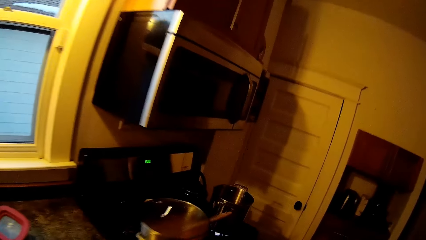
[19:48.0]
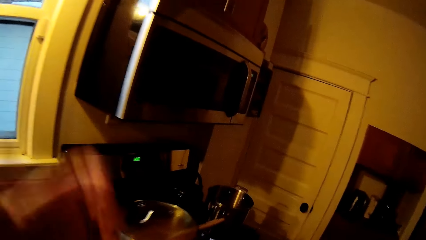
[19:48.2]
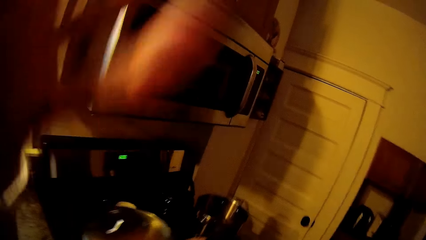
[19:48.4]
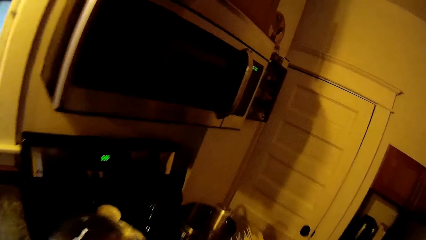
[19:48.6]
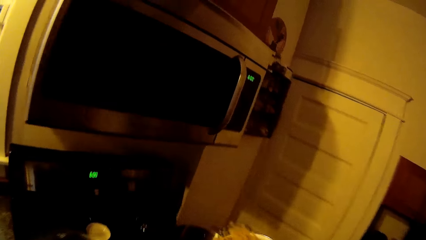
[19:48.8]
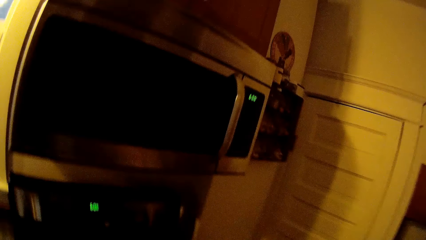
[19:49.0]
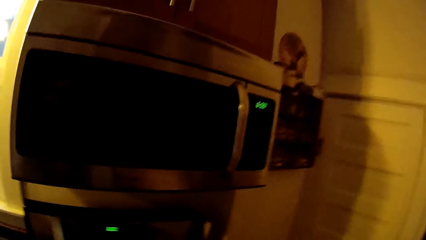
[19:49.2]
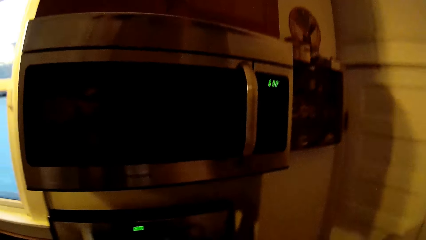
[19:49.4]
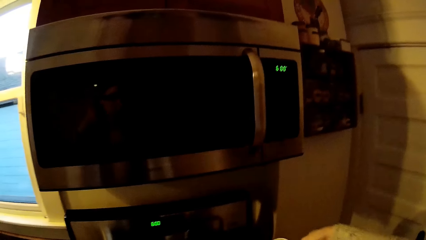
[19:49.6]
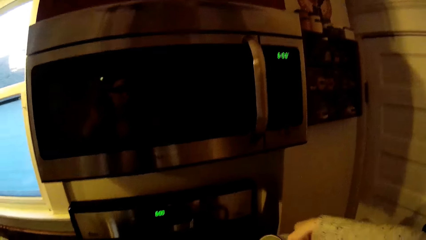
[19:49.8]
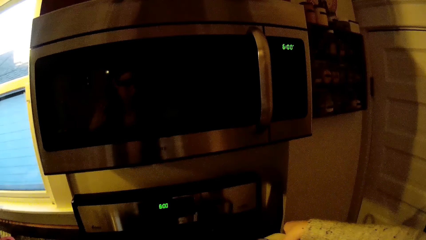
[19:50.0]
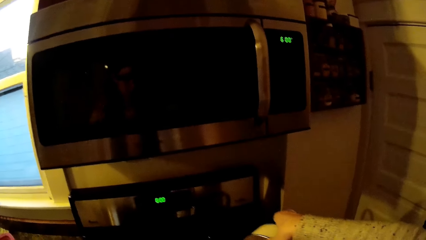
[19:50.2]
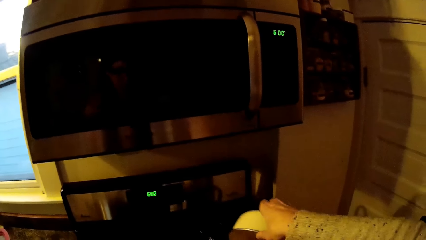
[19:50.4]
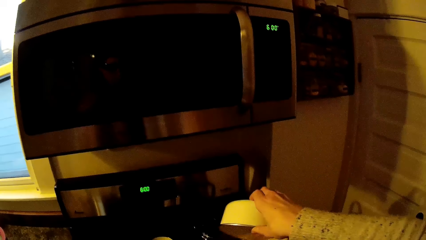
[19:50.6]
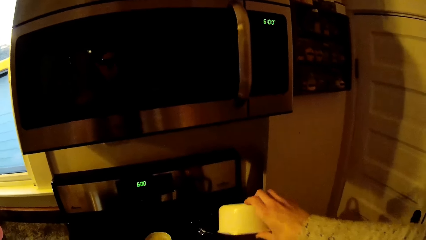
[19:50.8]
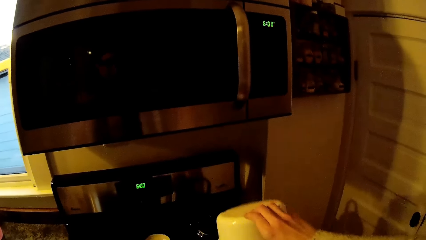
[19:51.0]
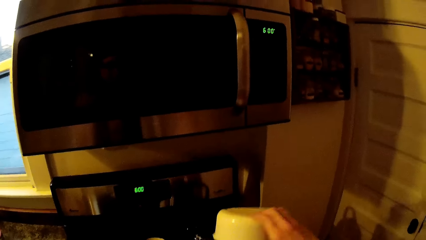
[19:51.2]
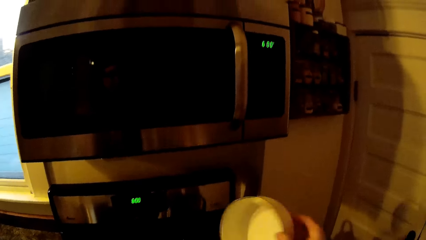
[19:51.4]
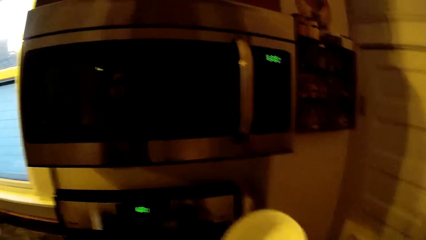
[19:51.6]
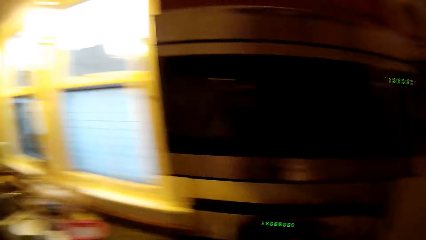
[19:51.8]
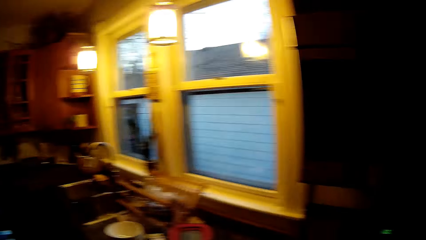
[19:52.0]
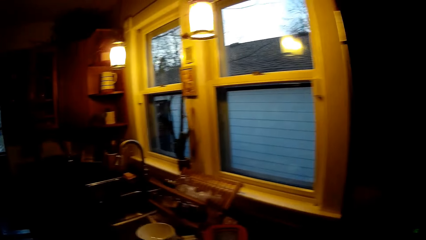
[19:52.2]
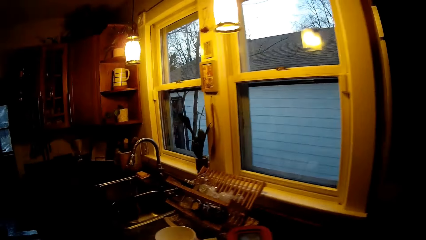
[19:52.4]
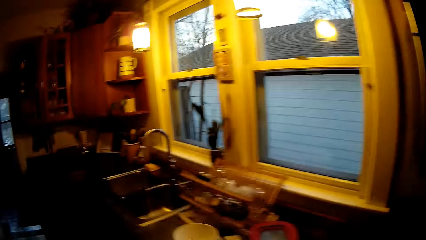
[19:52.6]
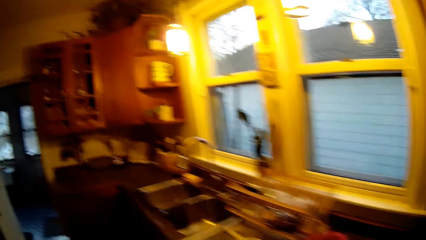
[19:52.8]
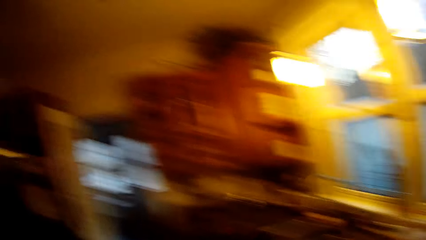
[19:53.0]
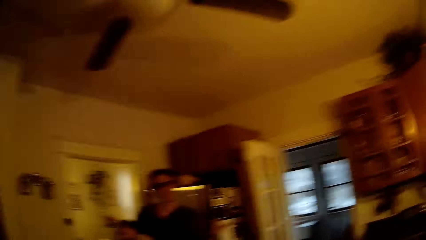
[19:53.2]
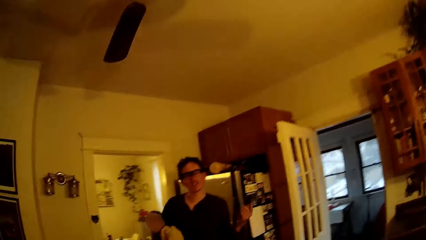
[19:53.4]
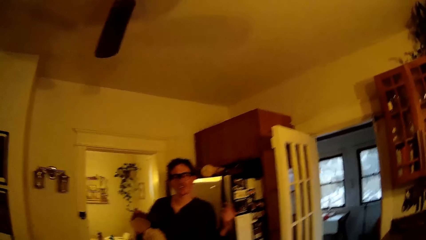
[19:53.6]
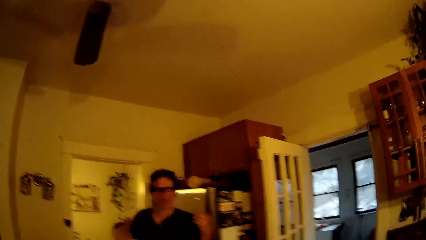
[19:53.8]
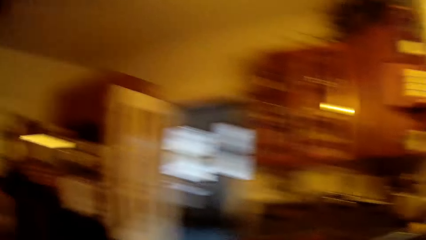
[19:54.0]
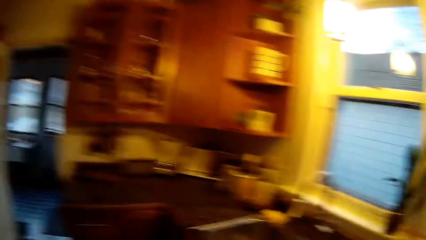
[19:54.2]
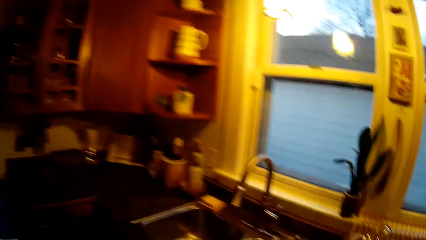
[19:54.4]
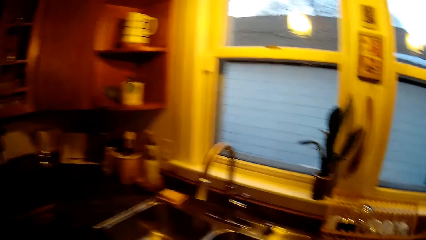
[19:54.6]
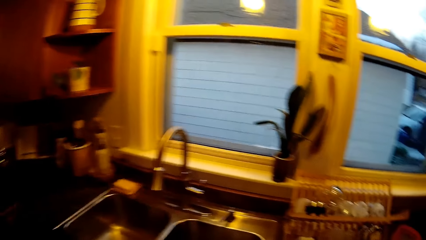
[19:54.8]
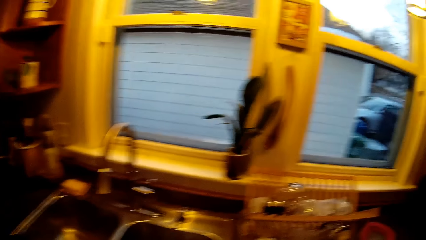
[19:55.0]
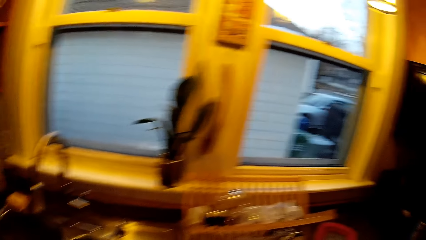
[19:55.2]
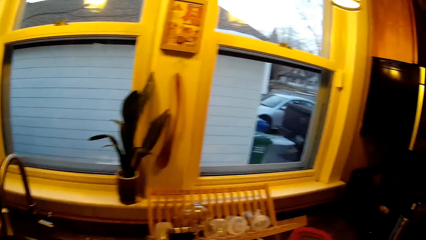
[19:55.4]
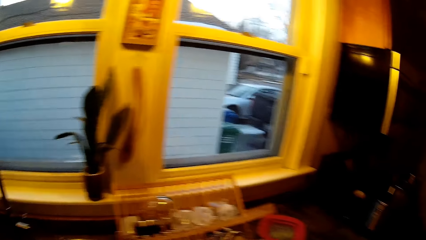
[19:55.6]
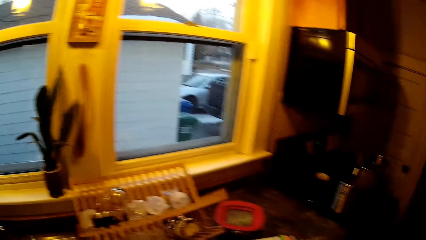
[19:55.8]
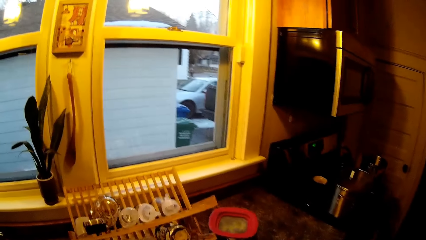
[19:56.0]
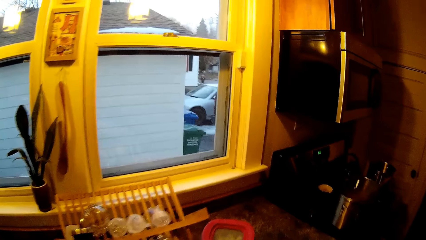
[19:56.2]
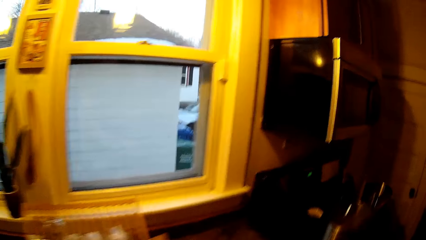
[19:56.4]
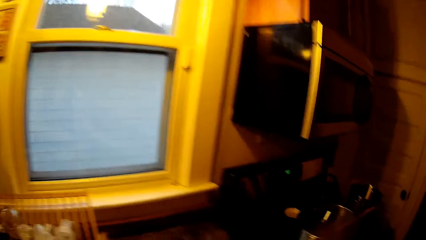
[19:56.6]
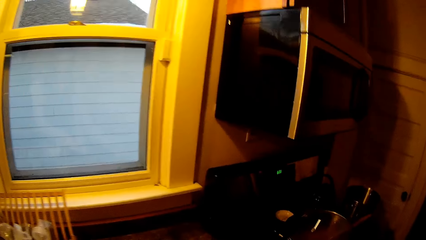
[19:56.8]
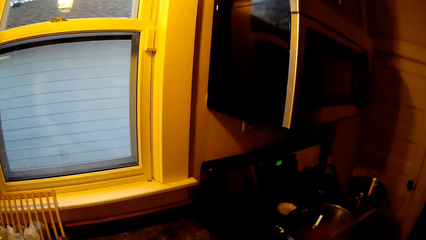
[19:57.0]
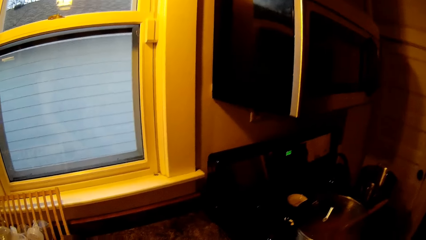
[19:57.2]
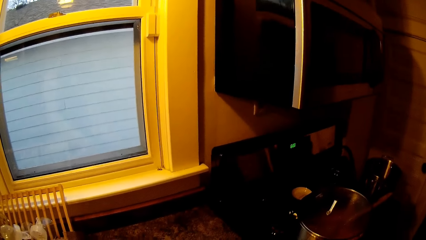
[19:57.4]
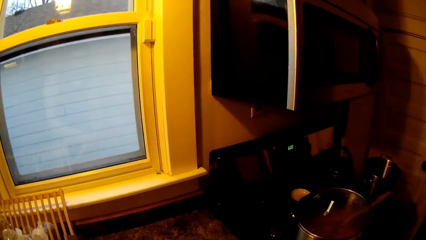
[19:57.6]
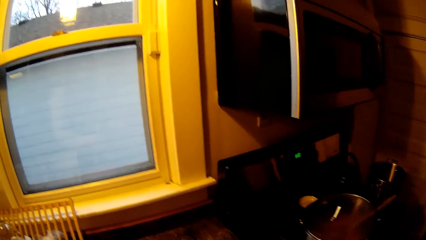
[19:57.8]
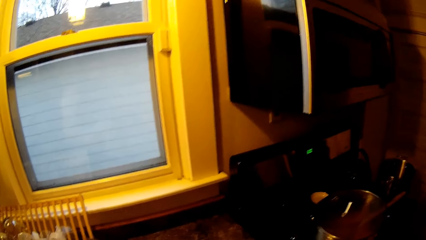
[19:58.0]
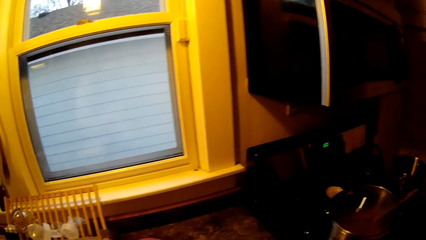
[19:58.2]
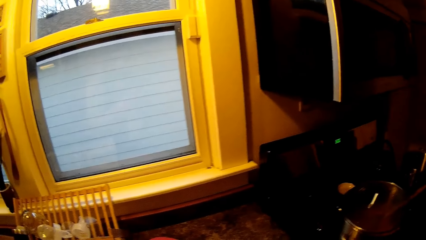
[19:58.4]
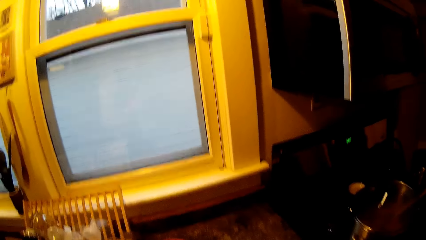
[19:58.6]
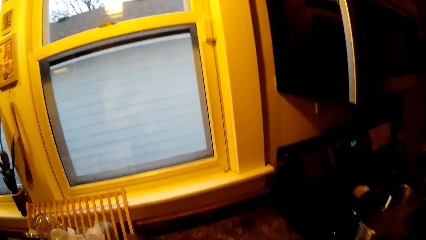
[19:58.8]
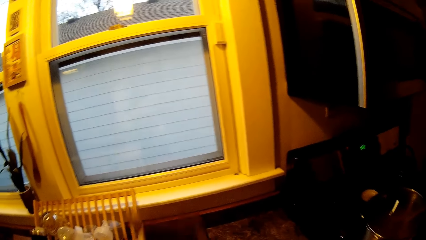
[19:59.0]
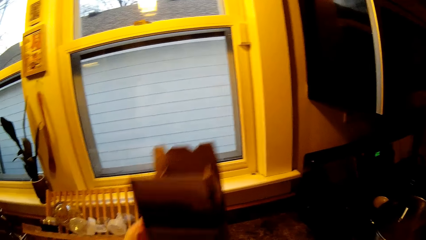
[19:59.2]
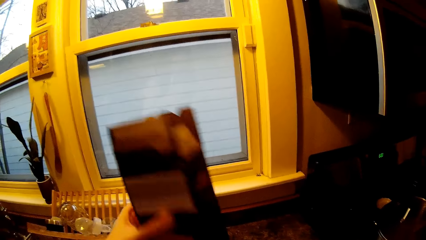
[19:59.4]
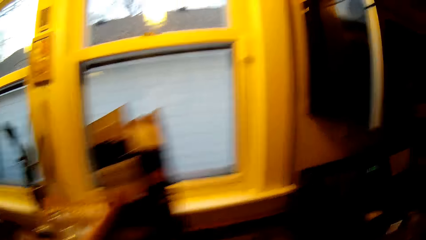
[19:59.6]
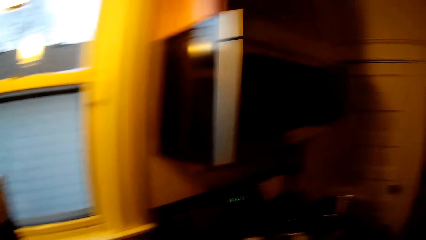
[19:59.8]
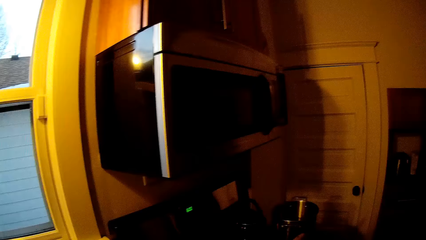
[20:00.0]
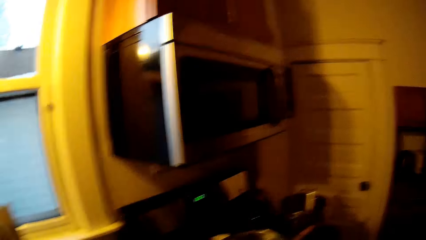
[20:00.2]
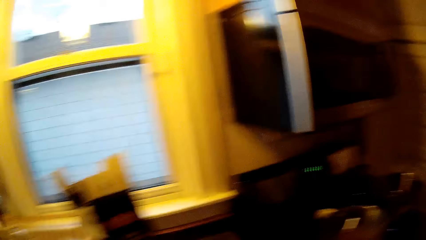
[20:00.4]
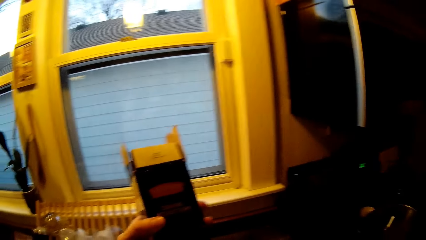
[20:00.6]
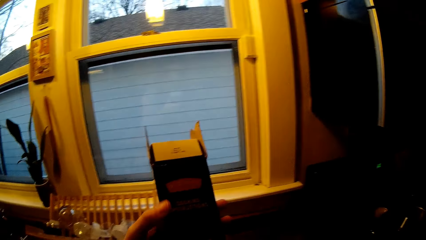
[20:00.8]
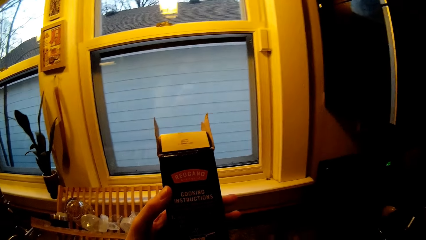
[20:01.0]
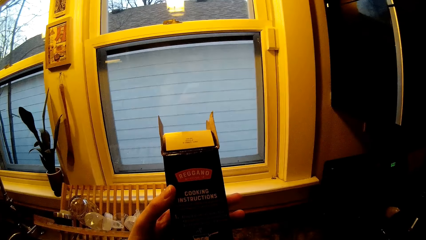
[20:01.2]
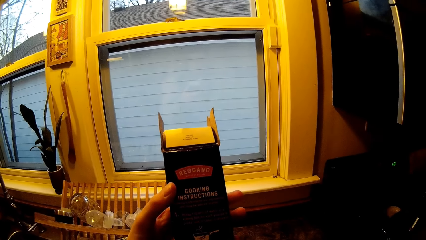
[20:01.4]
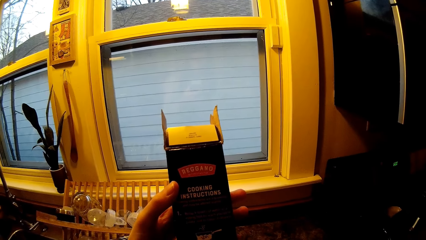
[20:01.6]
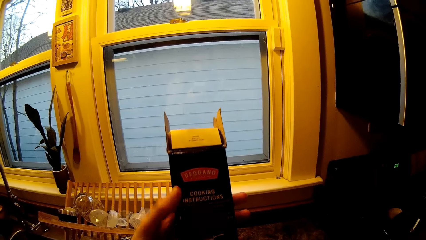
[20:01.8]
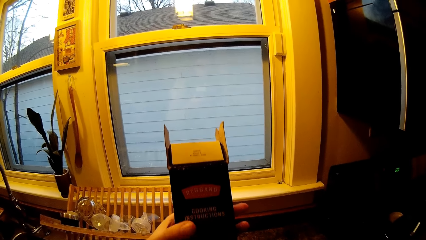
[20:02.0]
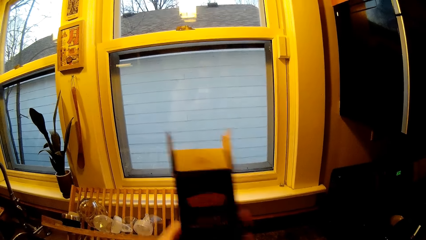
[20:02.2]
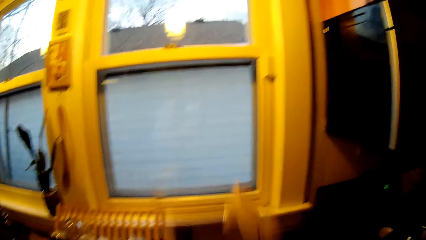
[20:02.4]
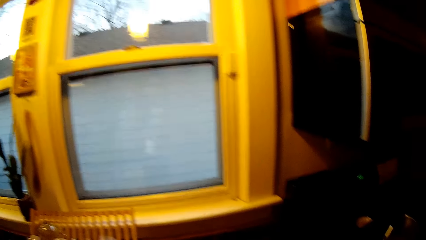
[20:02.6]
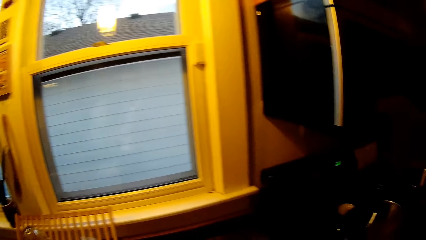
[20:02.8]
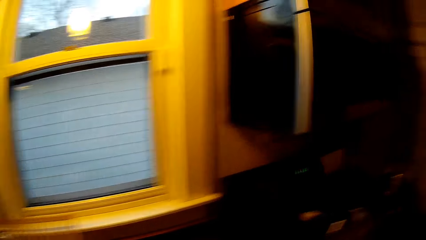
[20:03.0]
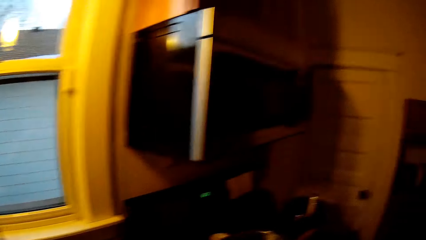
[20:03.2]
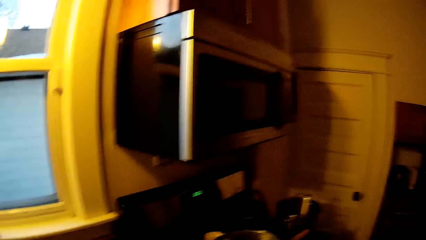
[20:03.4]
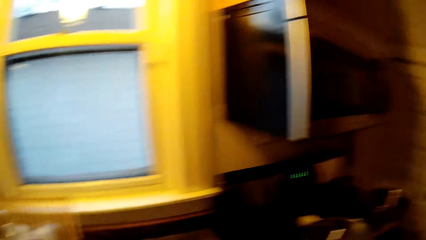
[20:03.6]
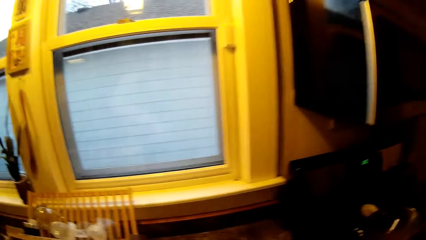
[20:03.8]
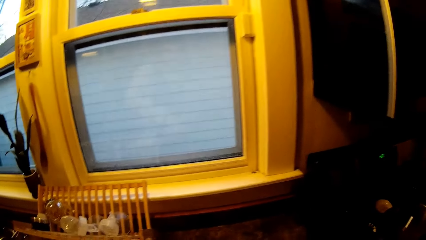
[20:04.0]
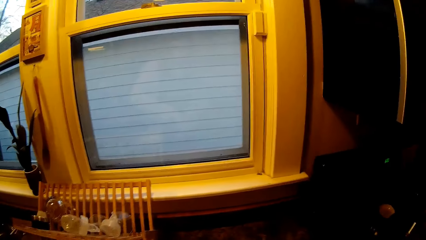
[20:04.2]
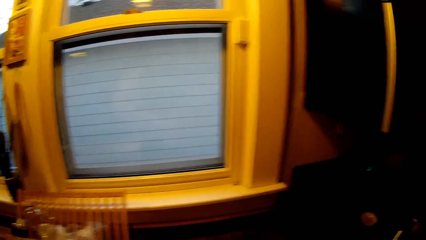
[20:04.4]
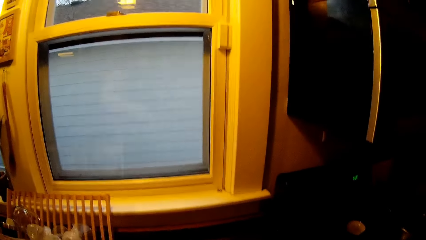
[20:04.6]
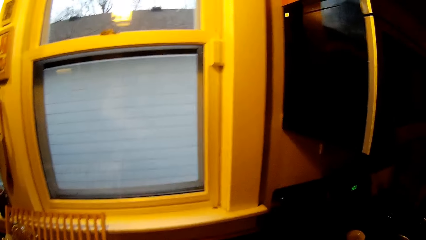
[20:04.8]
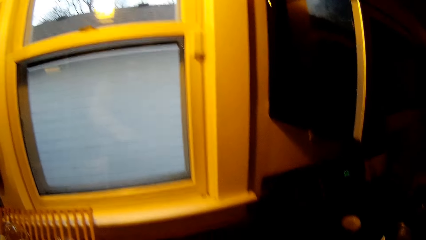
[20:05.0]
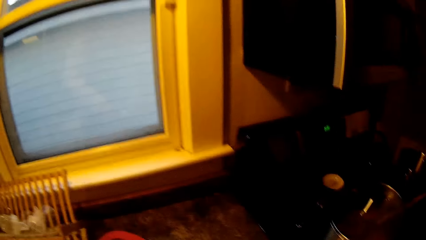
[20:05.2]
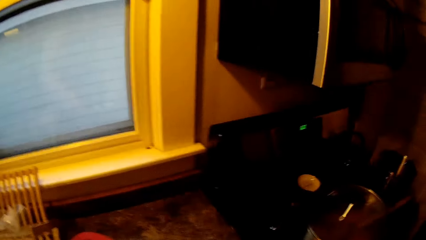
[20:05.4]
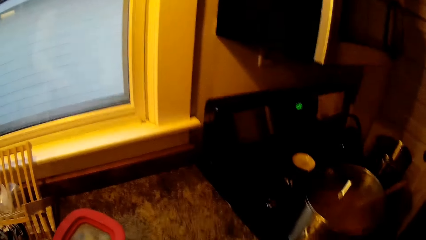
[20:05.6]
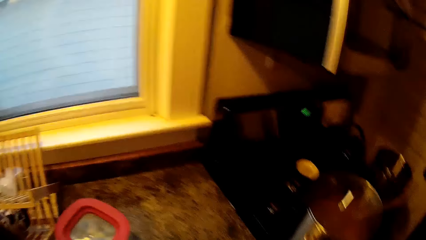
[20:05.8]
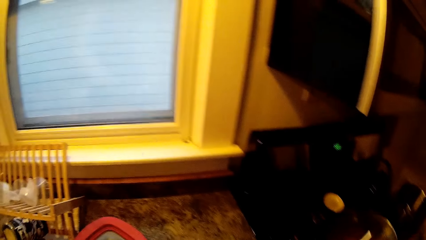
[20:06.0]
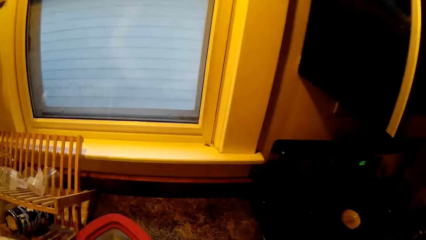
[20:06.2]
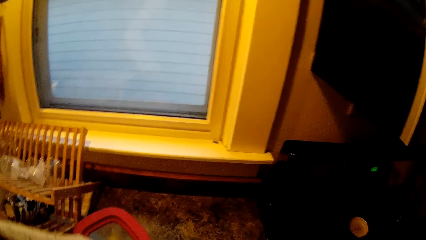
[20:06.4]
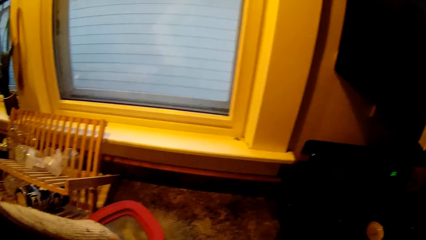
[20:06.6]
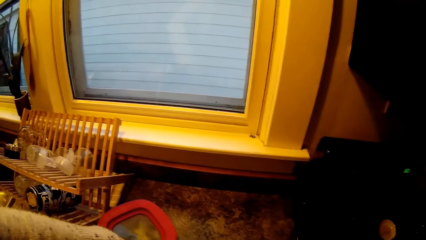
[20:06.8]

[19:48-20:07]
The camera wearer pours the spaghetti or water in a pot on a cooker from a plate in her right hand. She looks around. She picks up a pack of spaghetti on a kitchen slab with her left hand. She checks the spaghetti box. She talks.
